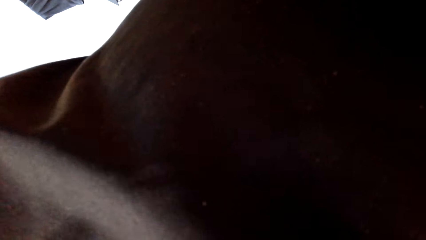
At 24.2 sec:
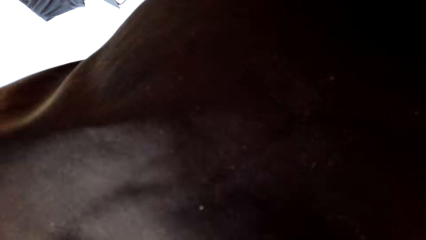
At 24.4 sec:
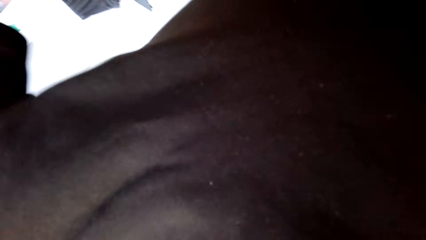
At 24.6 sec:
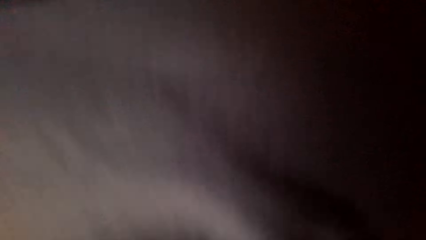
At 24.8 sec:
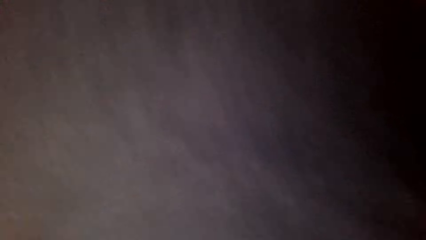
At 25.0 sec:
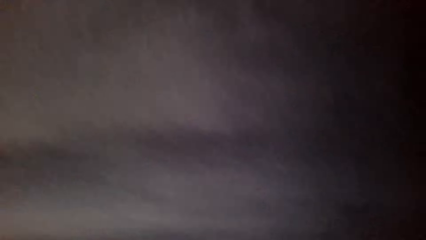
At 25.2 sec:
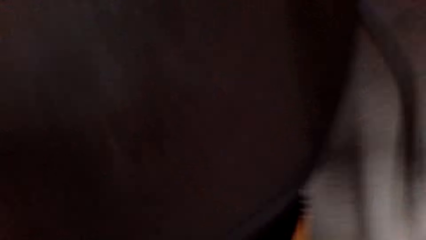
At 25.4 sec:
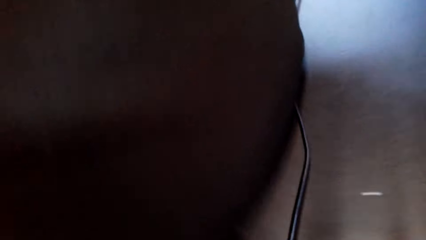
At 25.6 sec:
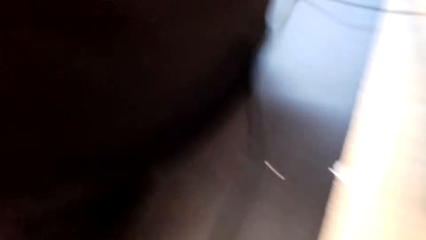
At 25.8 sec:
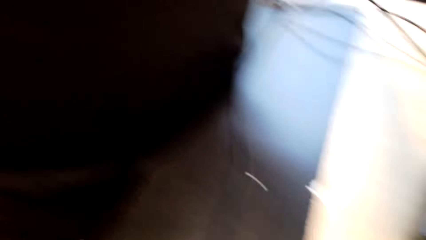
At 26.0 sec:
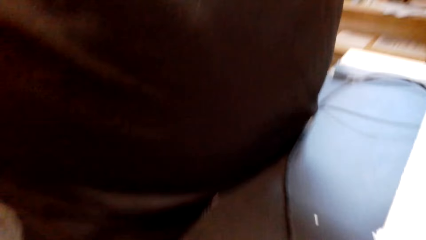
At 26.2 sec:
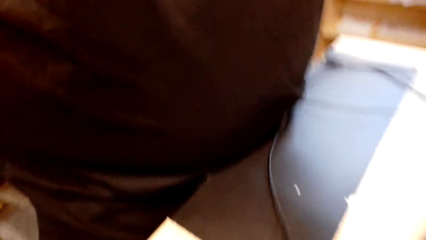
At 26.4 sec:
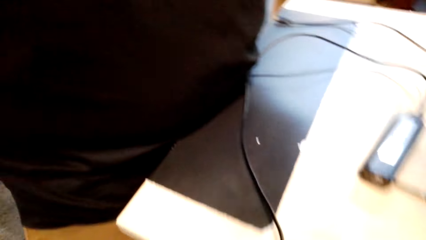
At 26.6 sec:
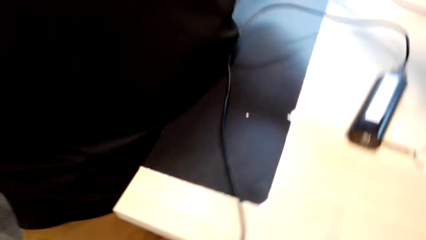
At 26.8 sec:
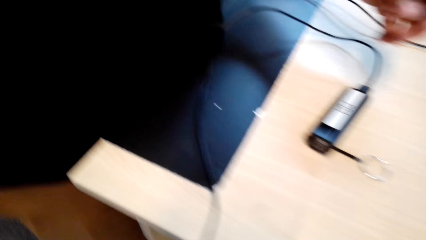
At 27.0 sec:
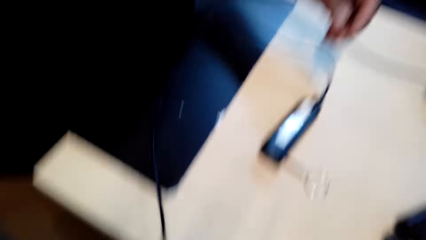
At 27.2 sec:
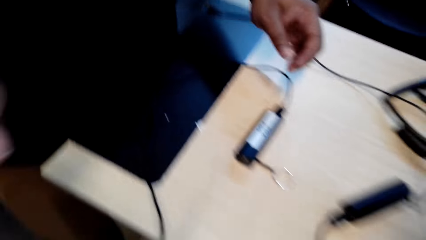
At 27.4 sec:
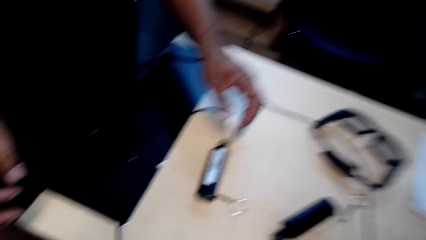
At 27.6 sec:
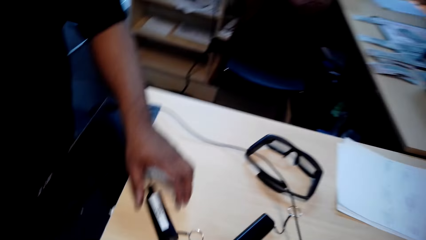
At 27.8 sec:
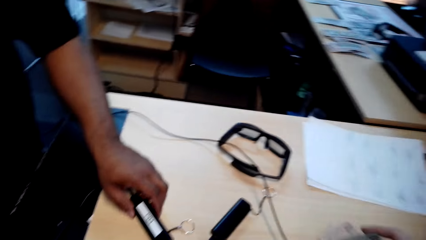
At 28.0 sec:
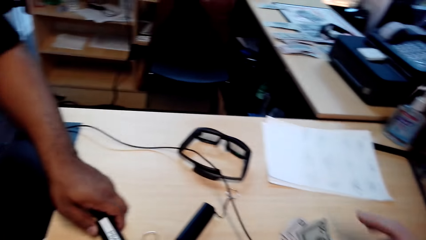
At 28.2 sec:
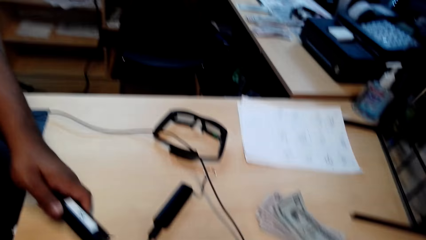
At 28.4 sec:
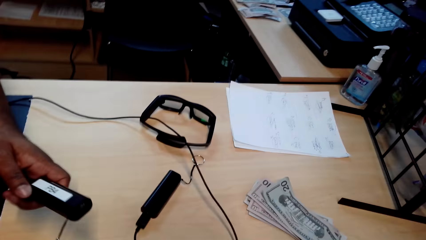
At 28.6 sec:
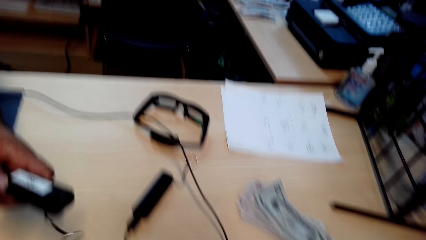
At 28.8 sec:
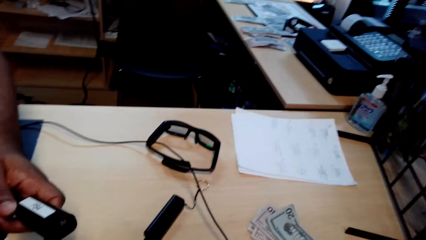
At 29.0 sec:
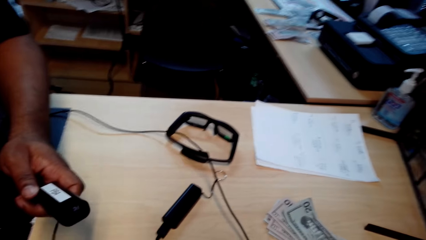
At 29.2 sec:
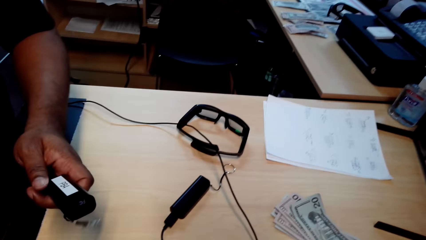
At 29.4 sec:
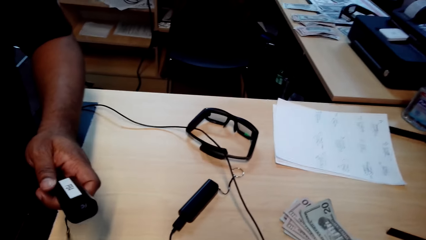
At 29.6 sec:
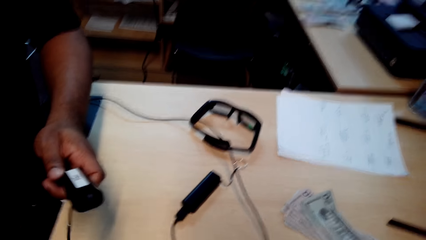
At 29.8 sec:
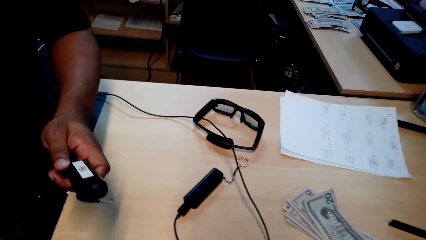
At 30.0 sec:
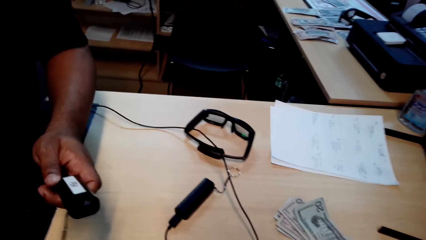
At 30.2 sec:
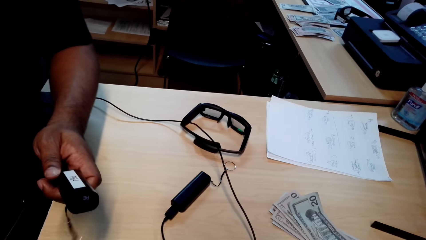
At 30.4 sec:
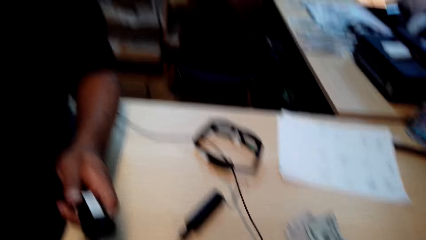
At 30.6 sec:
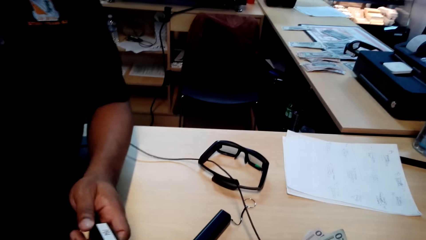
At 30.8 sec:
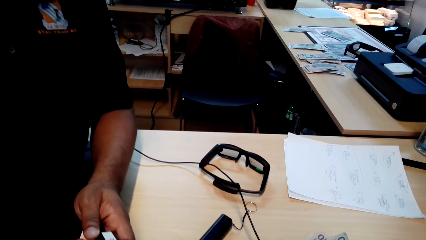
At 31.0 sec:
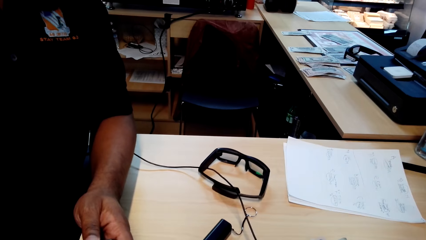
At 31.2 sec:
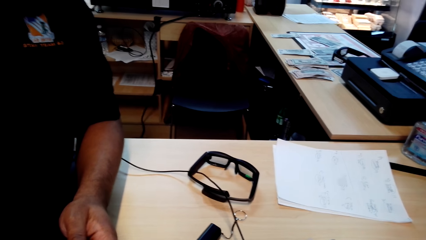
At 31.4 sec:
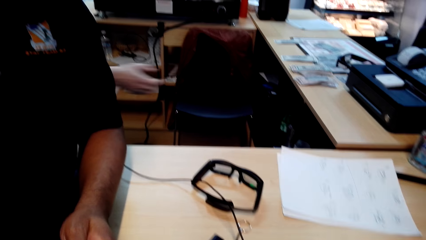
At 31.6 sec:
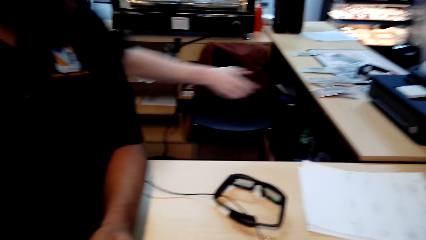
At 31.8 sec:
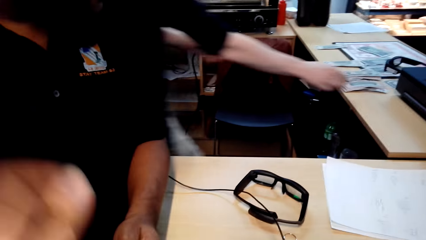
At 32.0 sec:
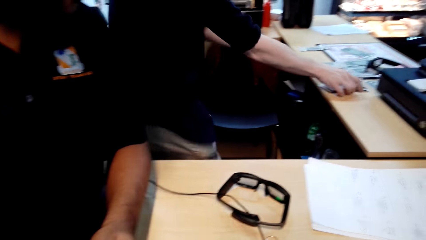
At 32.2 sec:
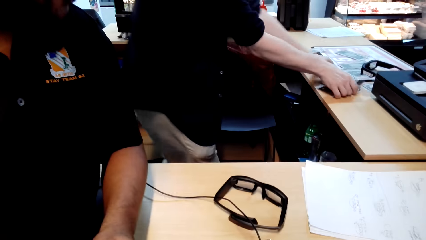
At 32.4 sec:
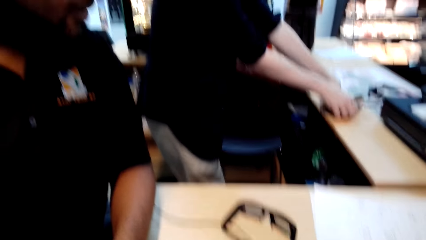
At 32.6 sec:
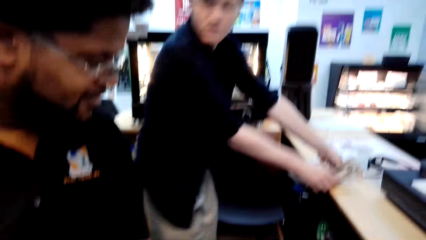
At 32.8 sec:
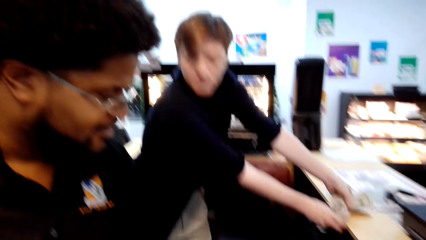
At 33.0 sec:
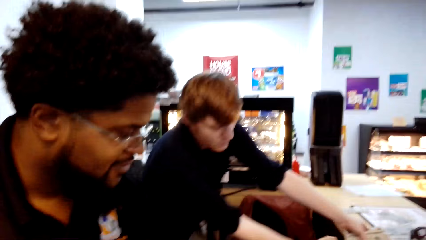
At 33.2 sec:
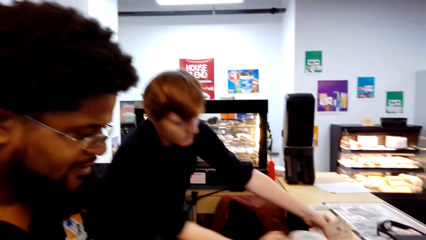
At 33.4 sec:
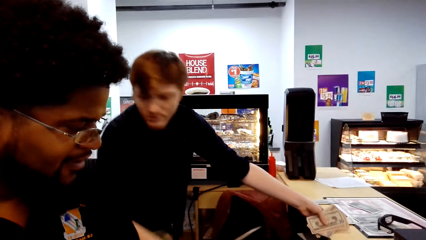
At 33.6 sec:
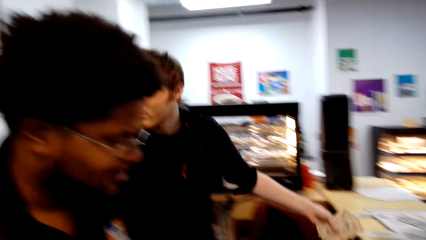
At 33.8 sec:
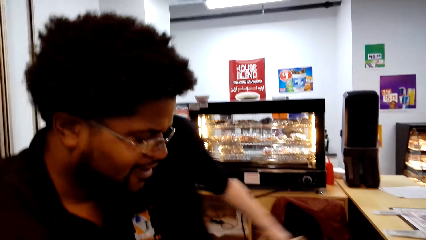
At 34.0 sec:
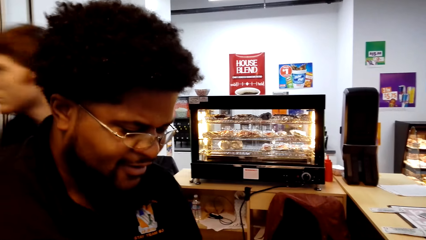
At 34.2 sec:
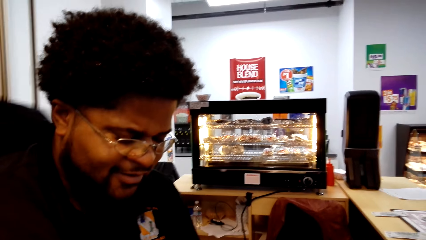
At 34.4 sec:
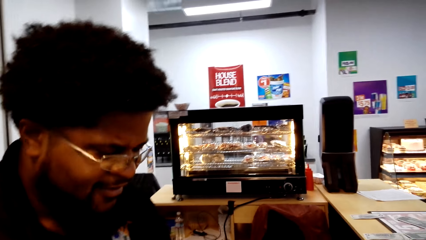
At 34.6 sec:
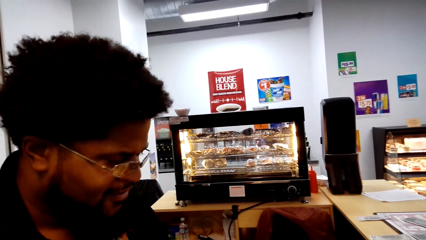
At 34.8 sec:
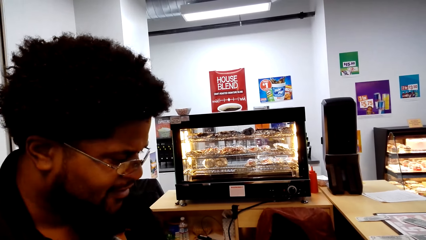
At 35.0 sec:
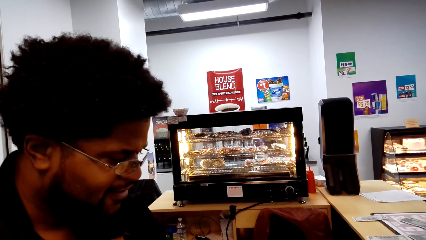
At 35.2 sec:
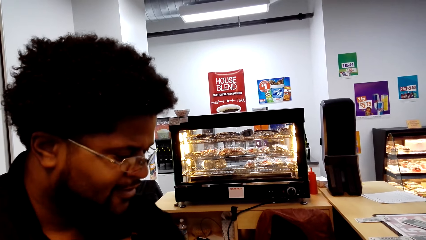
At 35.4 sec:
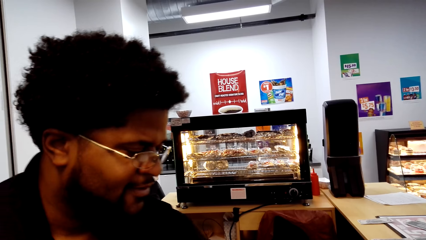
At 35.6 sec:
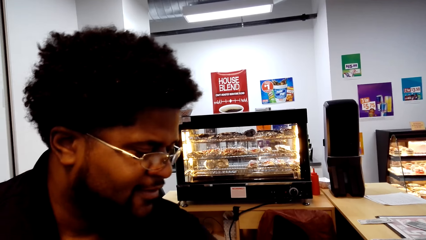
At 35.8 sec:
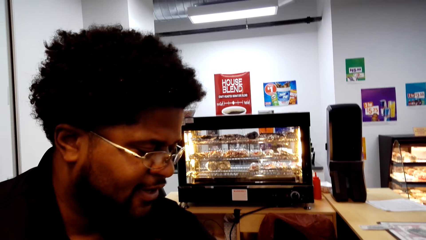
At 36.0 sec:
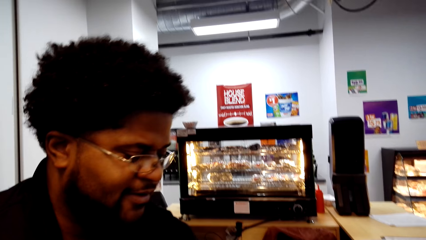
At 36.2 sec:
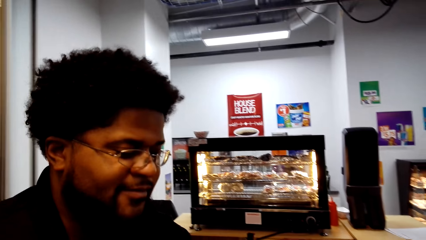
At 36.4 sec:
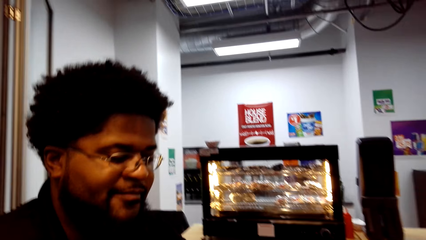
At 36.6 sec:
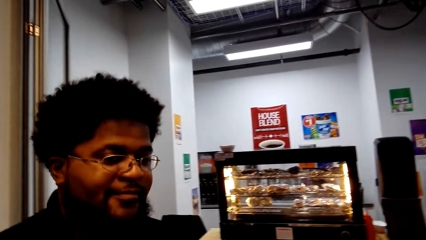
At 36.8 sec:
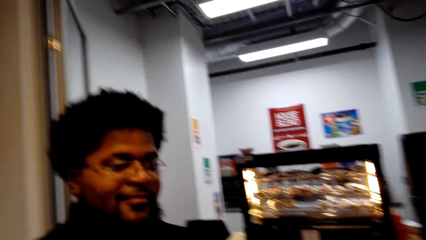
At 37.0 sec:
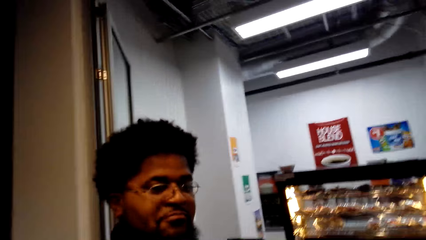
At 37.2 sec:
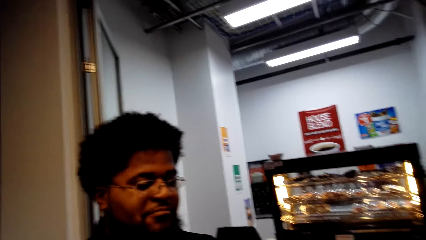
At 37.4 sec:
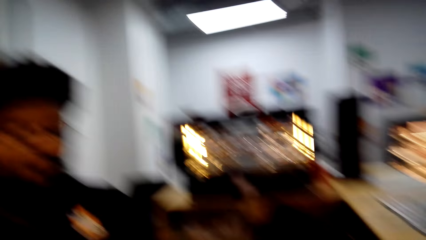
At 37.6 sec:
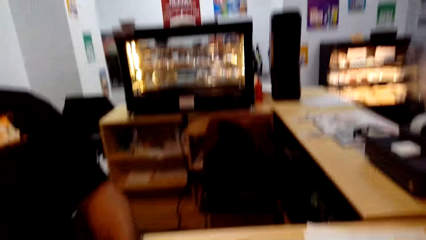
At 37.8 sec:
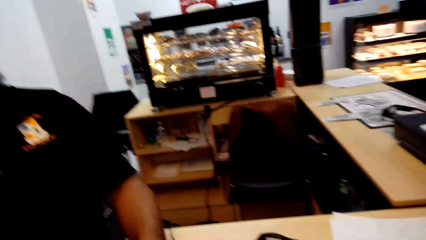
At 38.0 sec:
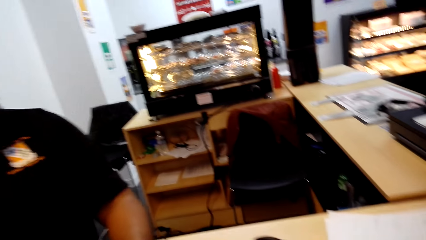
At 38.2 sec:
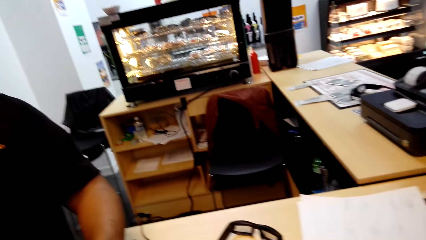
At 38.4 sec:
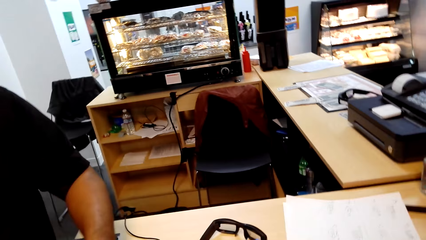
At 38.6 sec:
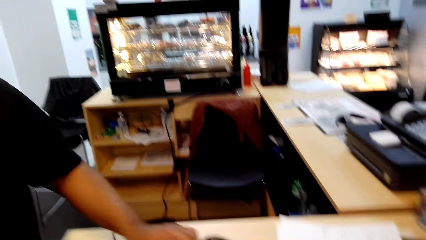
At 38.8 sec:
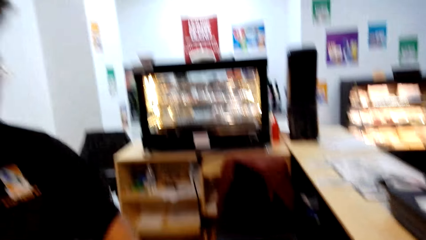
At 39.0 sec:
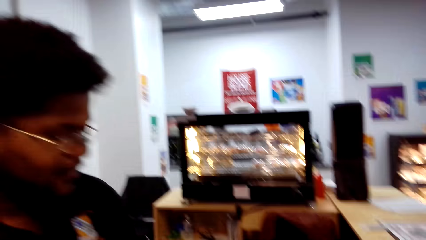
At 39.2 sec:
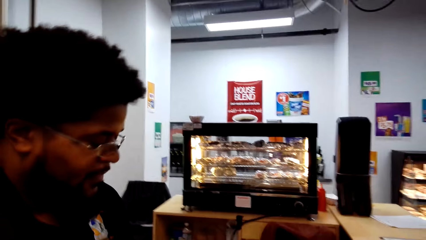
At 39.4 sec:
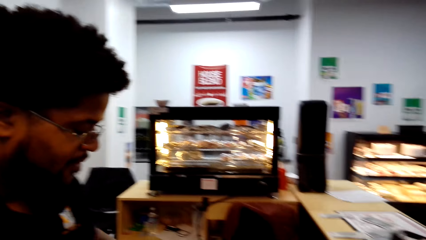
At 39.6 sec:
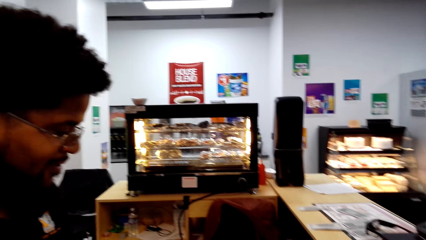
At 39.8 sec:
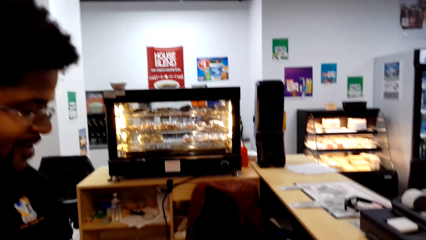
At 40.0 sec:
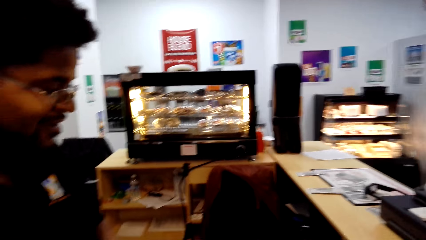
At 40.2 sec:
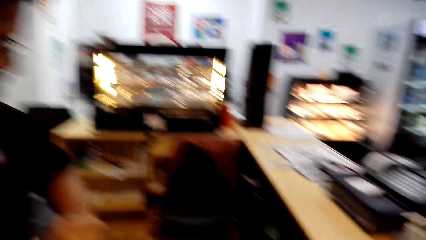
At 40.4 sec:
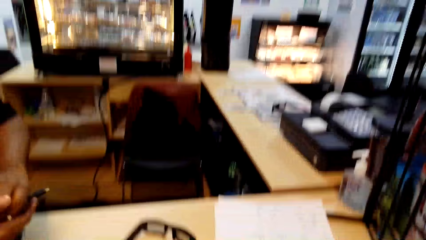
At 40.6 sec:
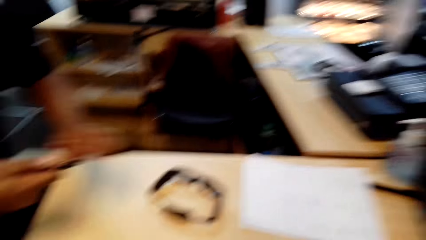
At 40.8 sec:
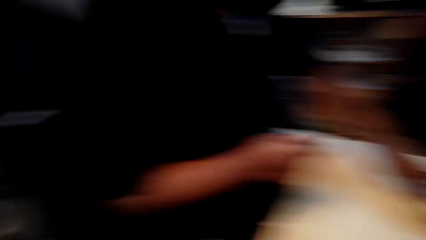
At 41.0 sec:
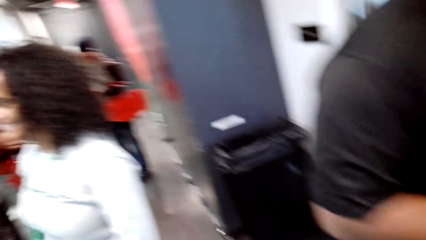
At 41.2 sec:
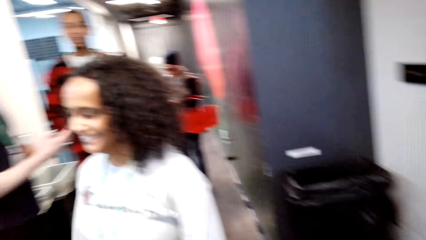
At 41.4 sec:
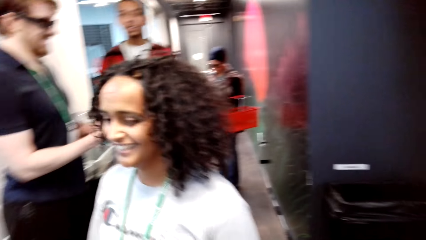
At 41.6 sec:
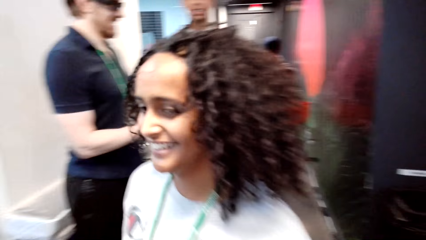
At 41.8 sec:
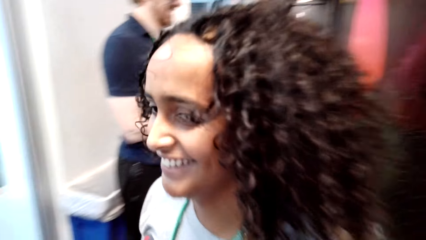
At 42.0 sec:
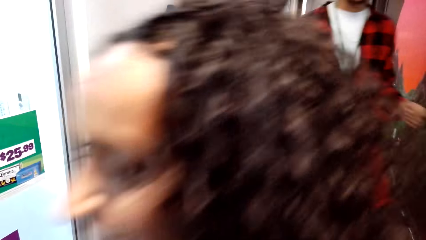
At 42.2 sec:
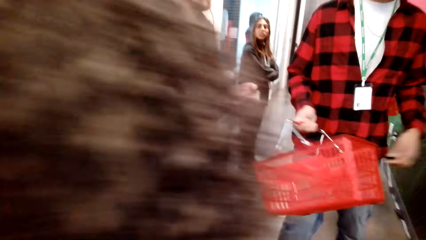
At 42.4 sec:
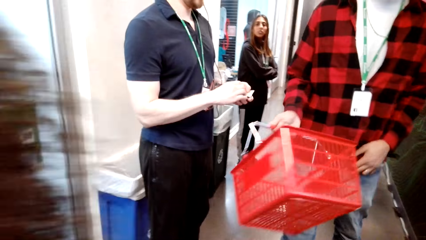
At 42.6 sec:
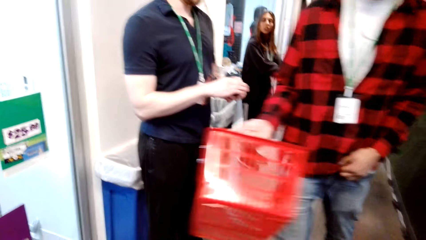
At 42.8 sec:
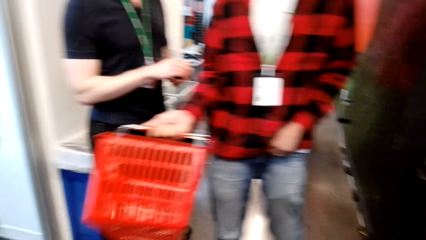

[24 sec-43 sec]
A man fixes the camera on the camera wearer's head. He takes the gadget from the table. He hands the camera wearer the gadget. Another man walks to the counter and takes money from the counter. The camera wearer interacts with a man. The first man moves around. The camera wearer looks around. The first man holds a cable.
